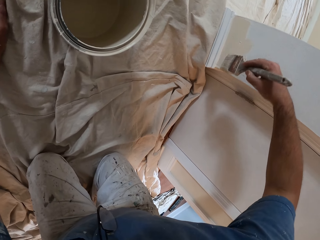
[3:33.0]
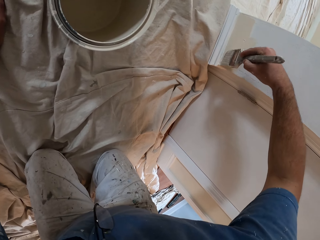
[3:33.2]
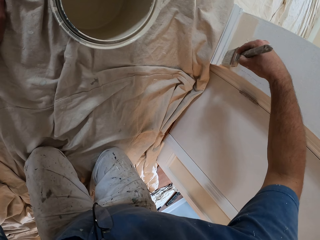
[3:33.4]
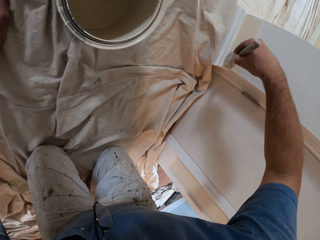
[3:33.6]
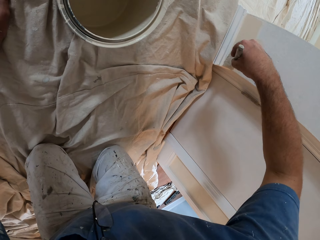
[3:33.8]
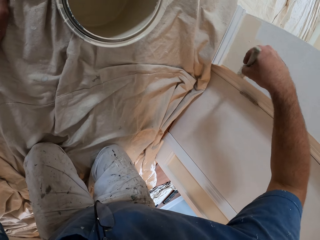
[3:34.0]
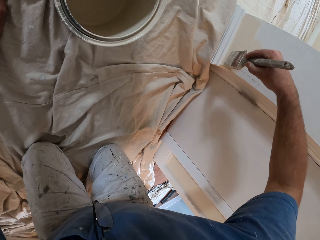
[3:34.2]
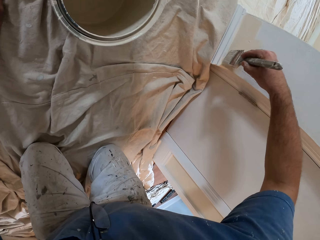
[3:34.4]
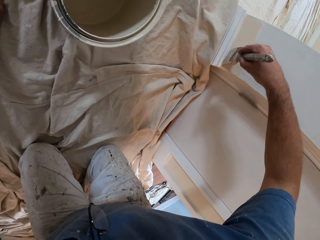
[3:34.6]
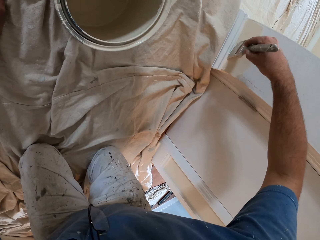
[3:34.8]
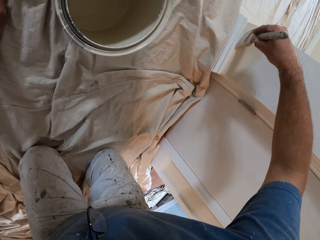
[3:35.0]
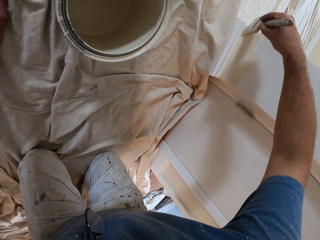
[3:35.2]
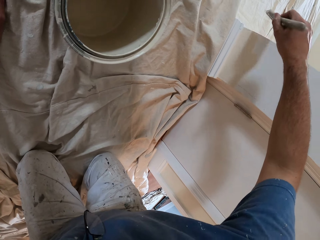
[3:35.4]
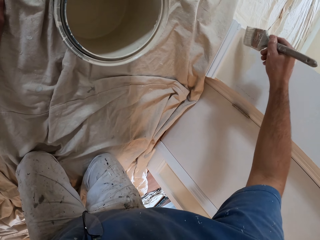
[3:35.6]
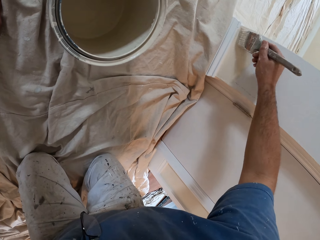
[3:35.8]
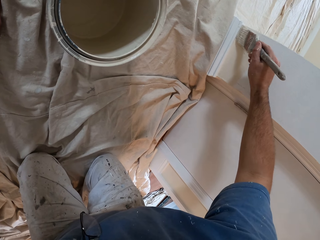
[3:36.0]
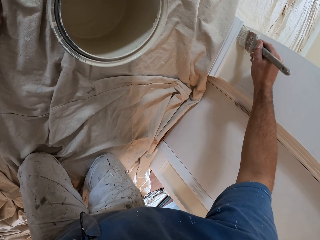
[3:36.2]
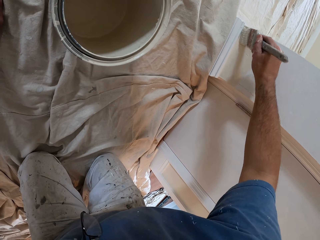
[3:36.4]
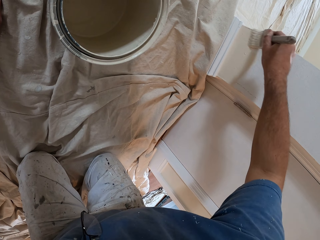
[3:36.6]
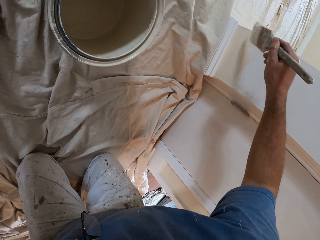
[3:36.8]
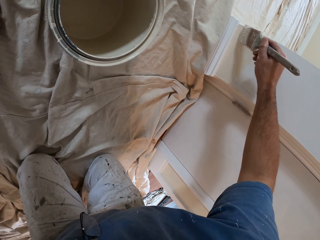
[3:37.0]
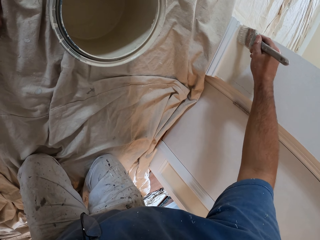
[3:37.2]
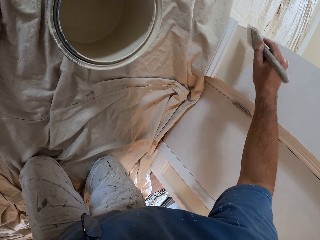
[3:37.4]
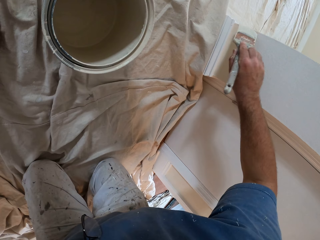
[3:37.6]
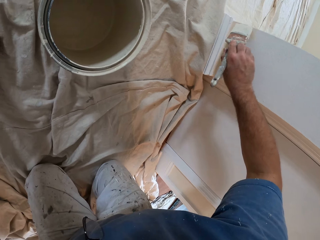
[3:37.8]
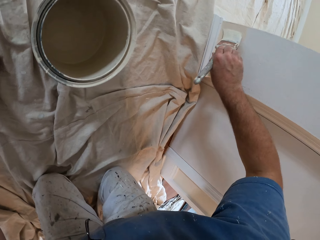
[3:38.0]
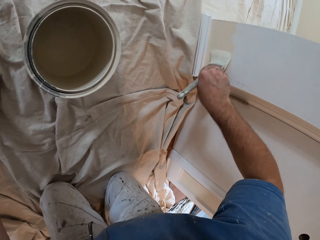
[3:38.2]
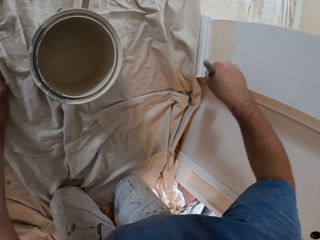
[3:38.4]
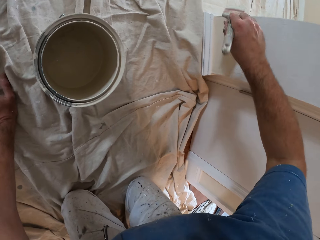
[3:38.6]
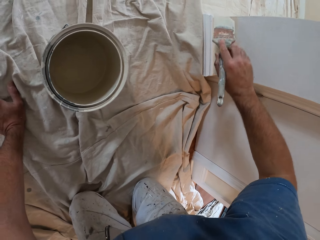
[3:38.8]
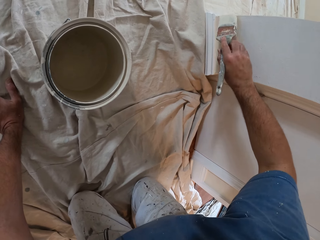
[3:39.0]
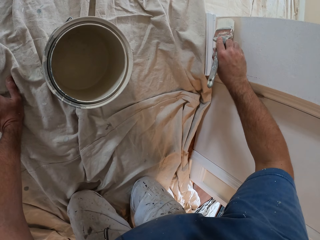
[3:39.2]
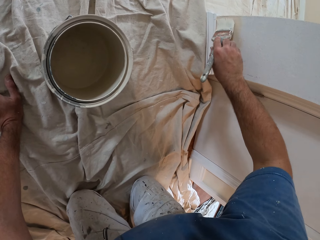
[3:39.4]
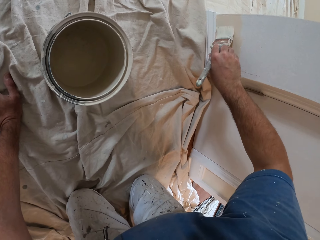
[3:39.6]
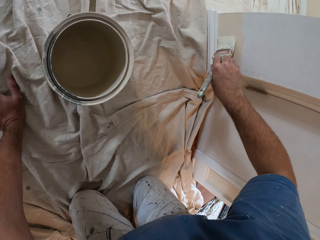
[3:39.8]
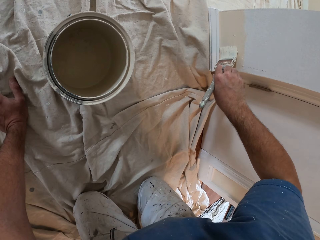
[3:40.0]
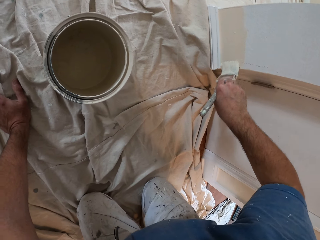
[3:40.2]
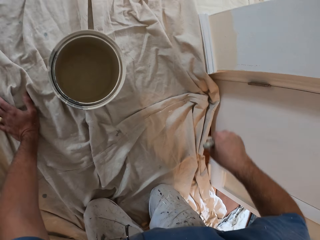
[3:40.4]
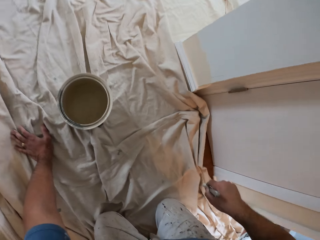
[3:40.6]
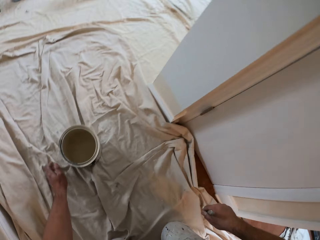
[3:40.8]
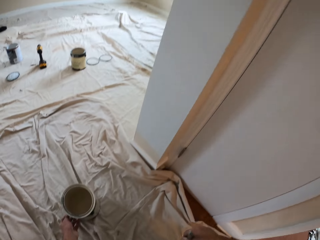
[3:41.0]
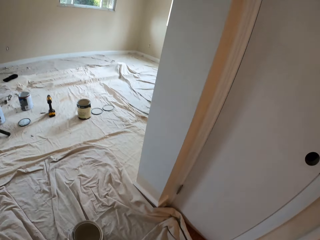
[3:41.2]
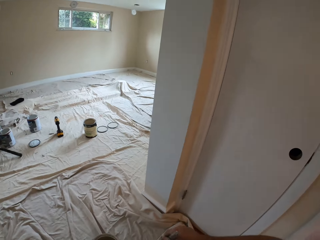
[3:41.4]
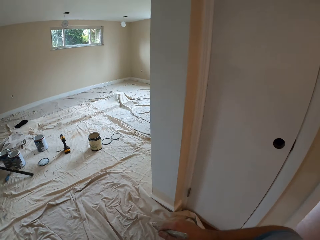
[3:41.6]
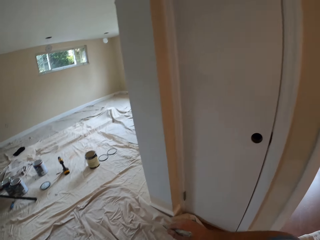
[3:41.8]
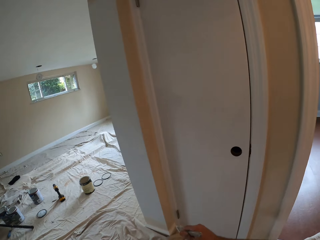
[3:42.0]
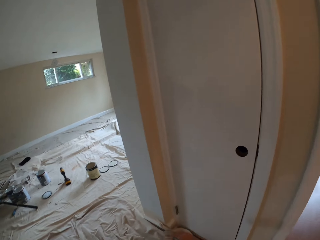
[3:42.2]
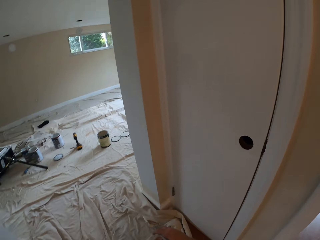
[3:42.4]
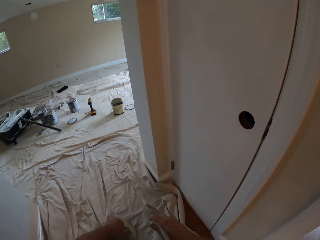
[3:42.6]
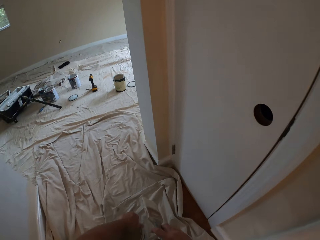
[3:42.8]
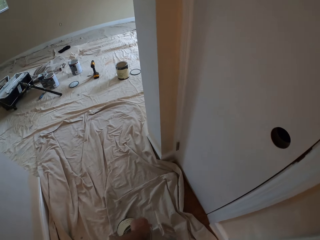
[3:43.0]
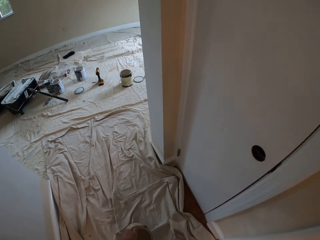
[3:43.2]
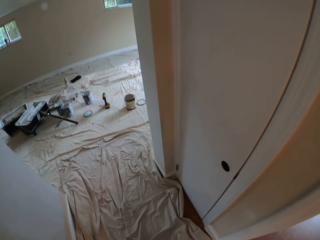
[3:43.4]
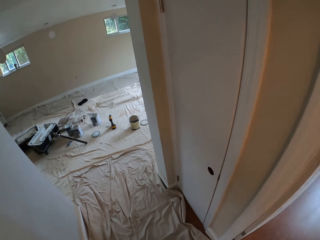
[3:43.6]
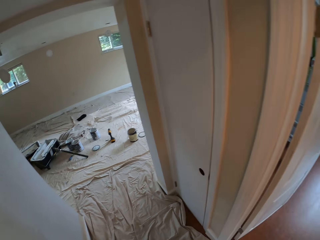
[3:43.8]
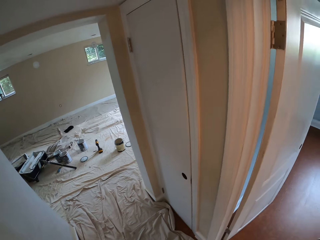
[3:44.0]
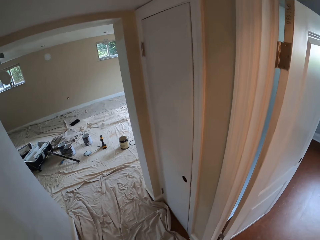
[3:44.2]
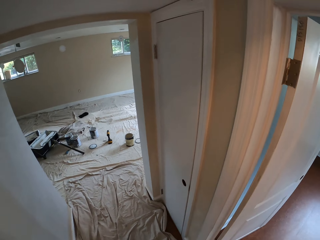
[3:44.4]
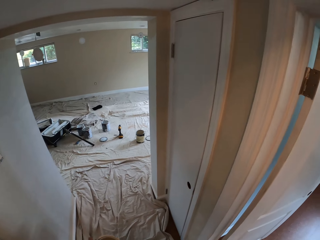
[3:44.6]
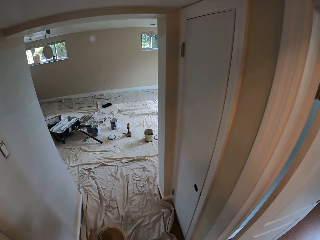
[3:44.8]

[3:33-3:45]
The camera wearer stands up. They look around the compound.

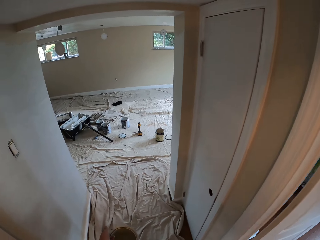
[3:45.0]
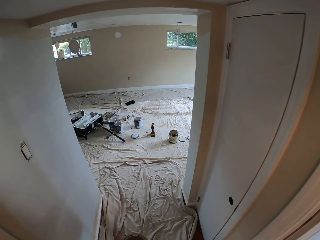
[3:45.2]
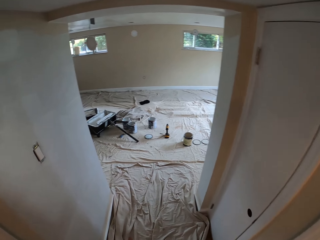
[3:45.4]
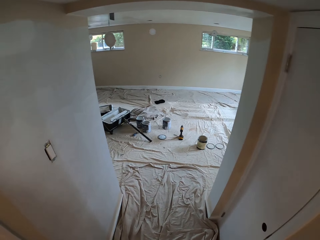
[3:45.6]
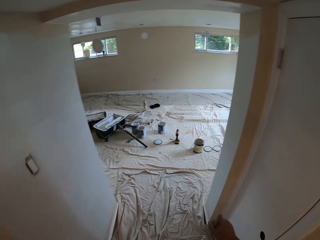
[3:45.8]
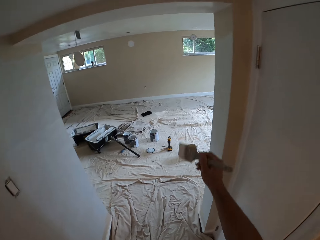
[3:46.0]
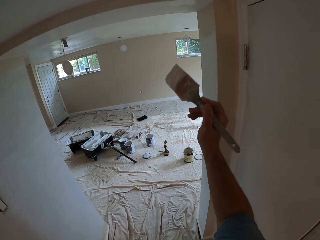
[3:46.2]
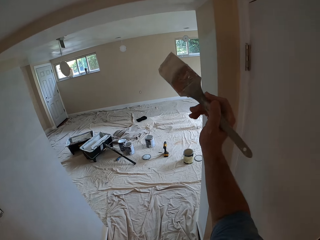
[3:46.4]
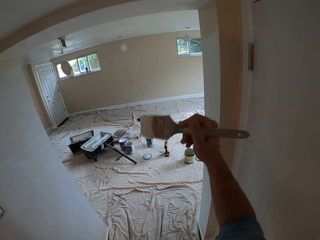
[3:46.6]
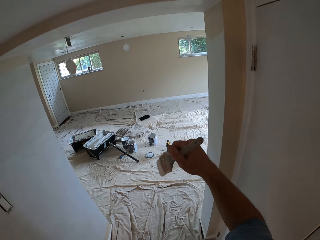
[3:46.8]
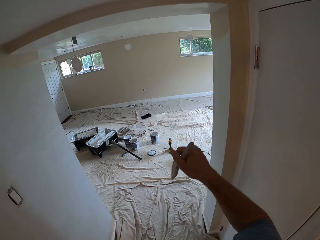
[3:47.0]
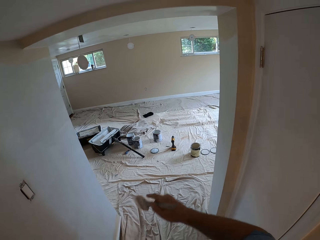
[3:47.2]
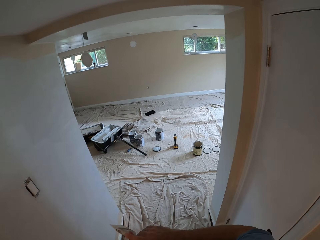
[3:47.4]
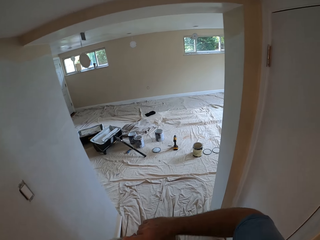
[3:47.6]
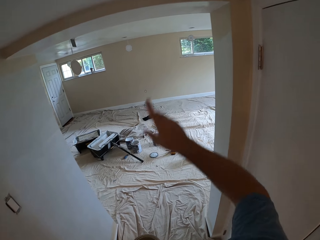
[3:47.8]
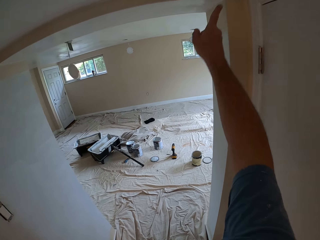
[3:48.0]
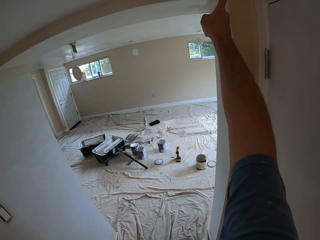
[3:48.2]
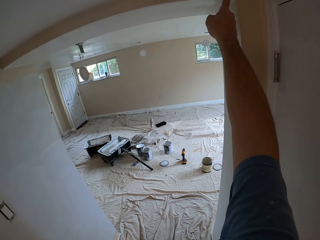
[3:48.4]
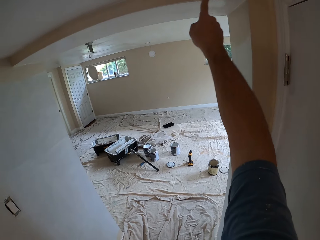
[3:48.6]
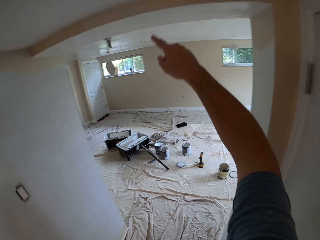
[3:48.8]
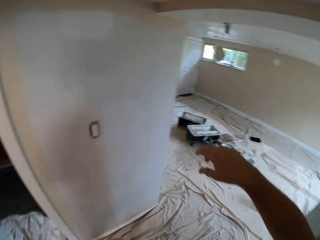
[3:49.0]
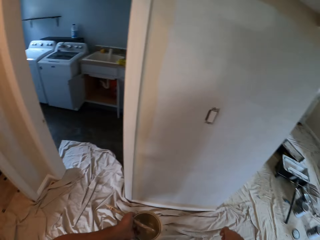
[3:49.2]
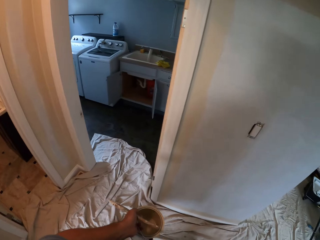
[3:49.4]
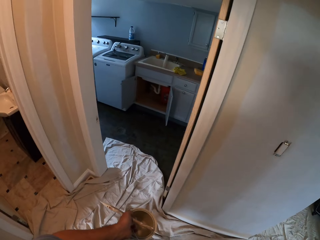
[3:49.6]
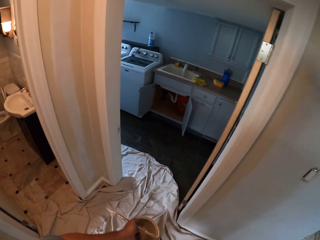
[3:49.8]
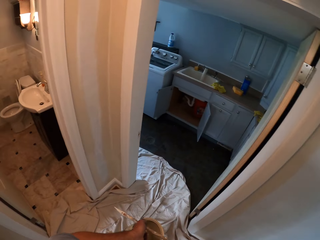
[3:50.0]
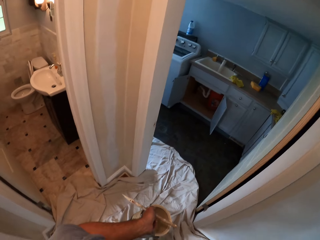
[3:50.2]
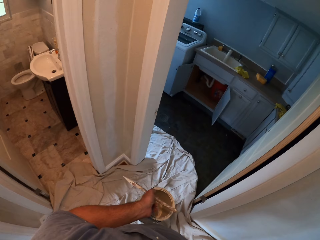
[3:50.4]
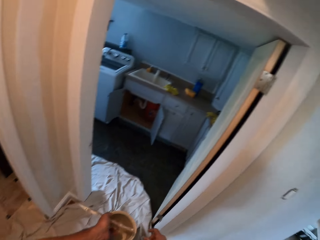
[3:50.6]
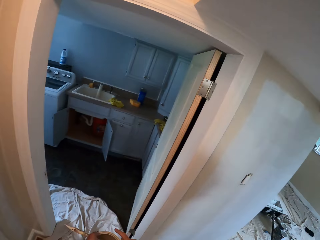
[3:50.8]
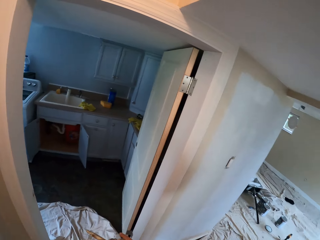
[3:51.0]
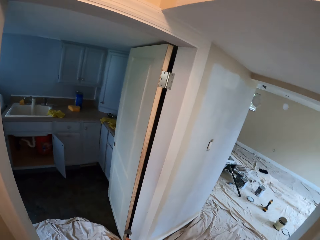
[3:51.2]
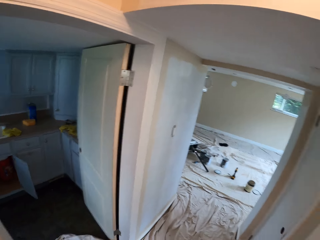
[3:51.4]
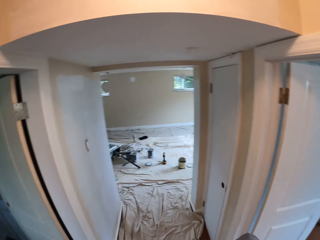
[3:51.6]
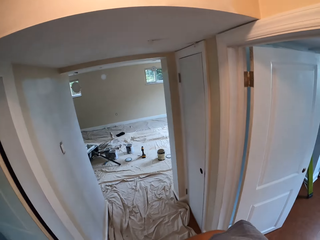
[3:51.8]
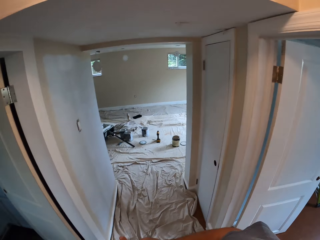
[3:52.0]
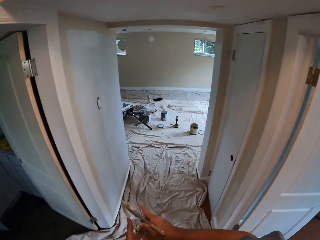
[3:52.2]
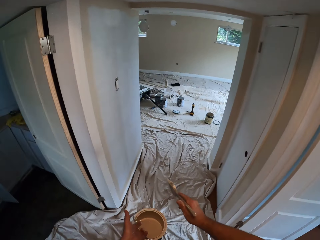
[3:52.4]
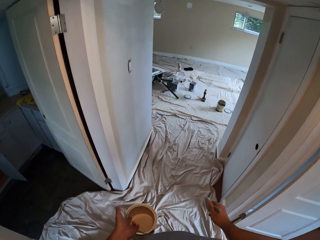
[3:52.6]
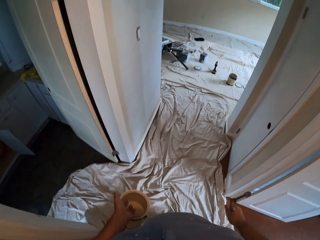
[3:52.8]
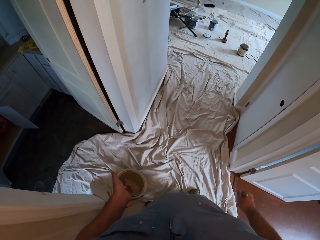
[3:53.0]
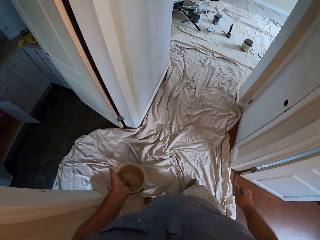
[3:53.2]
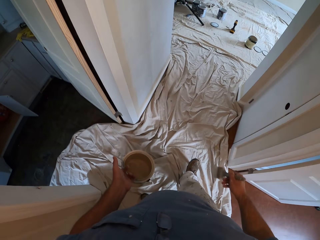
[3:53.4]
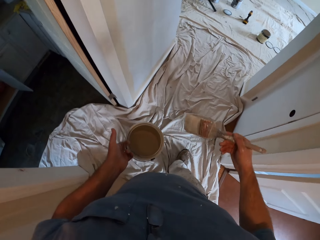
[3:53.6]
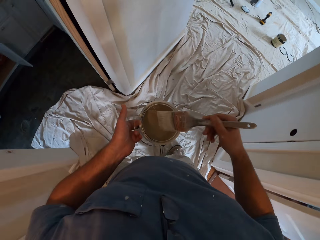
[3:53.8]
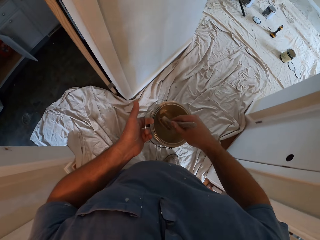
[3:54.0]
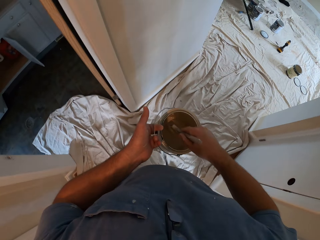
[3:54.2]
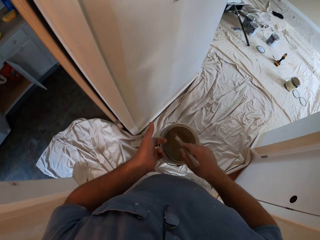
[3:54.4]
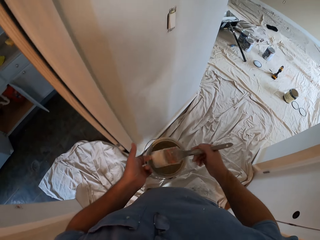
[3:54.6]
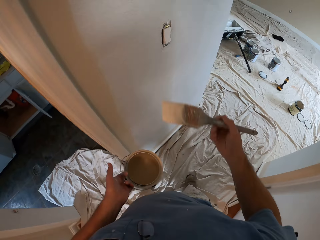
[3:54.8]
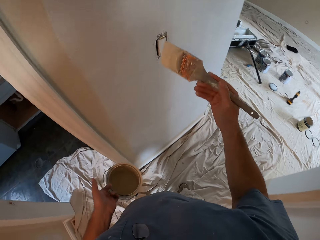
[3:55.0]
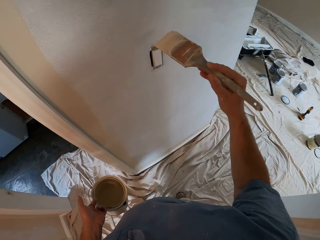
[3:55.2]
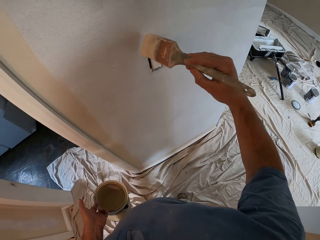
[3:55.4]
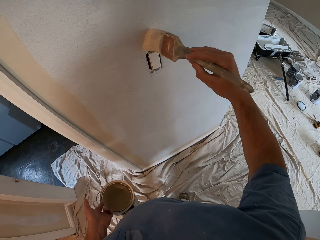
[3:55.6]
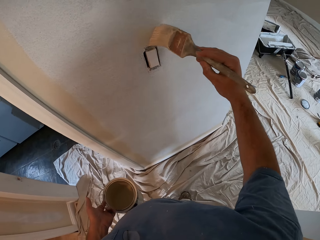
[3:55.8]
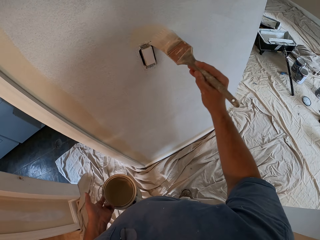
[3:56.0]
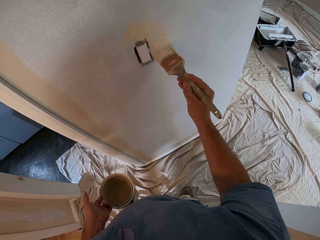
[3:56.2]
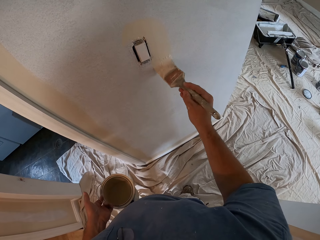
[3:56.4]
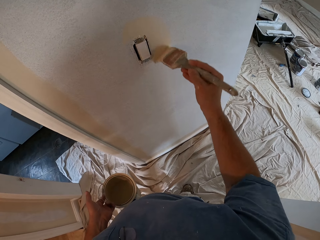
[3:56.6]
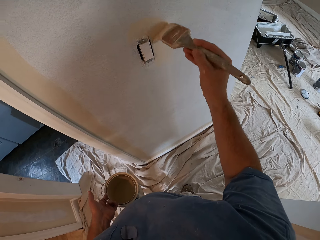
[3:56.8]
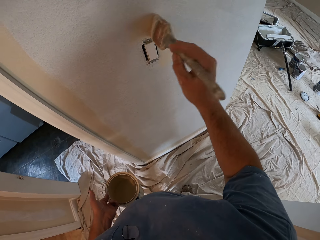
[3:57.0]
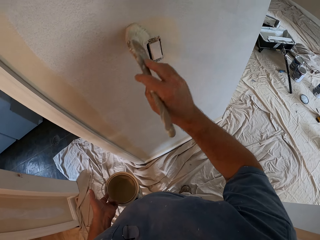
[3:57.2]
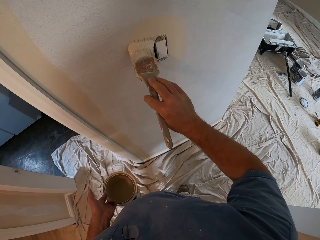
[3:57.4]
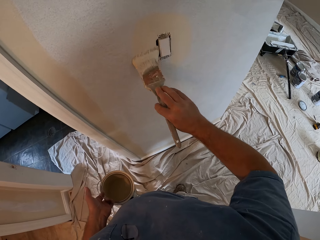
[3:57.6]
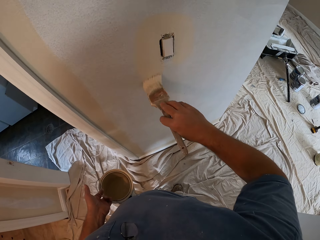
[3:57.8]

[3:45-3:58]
The camera wearer waves the hand. They touch the doorpost. They walk around the house. They dip the paintbrush into the paint. They paint the wall with the paint brush.
